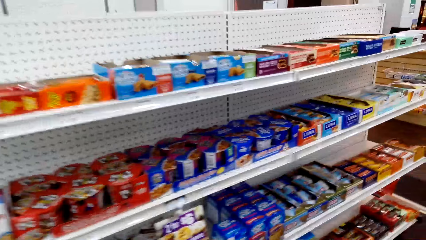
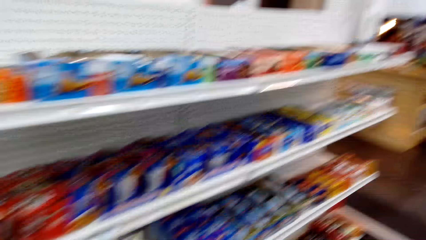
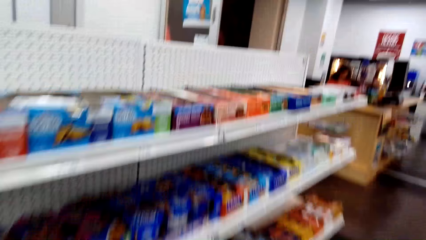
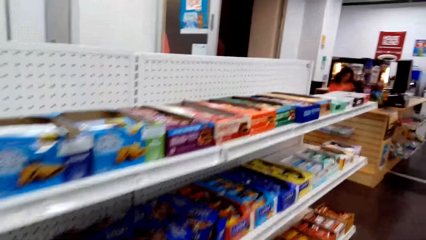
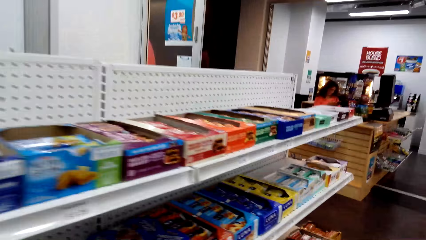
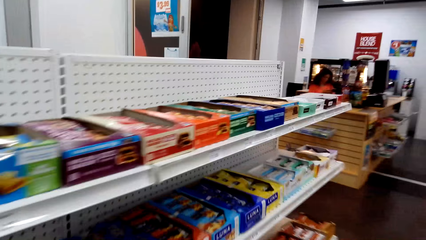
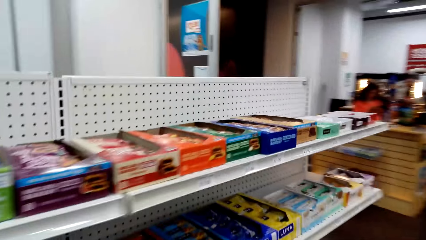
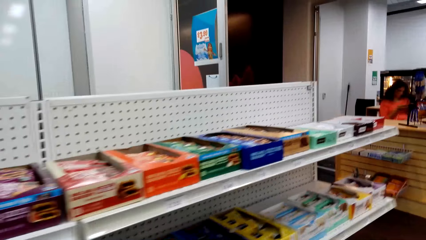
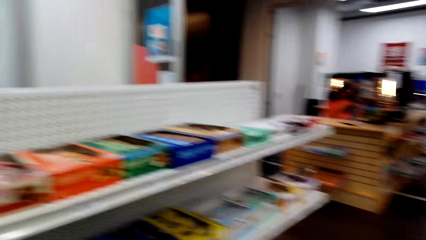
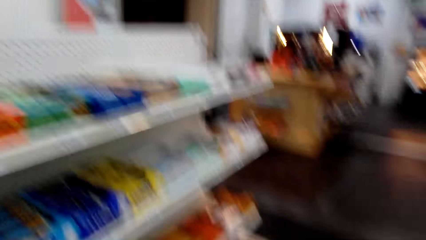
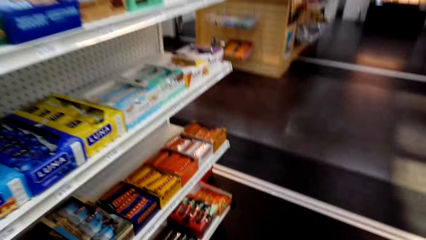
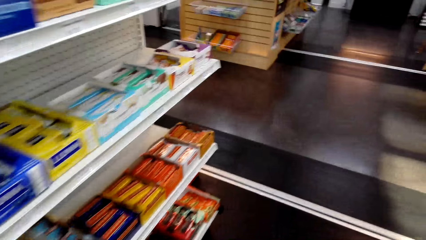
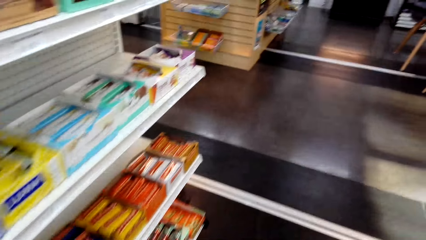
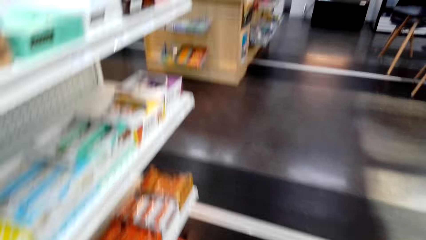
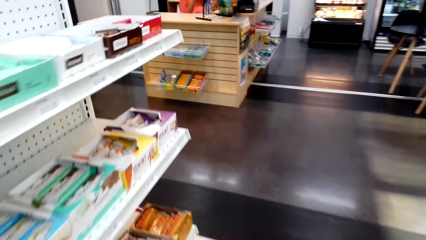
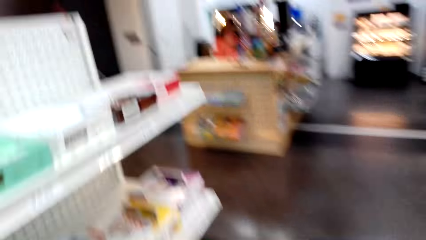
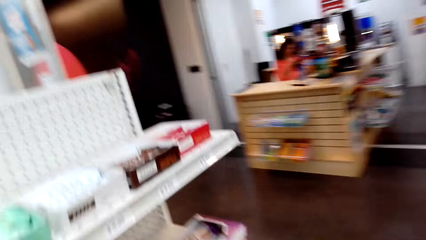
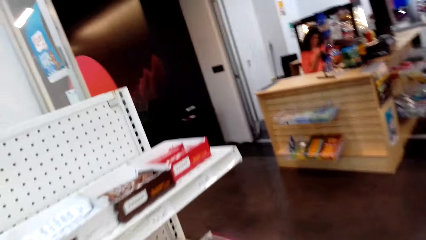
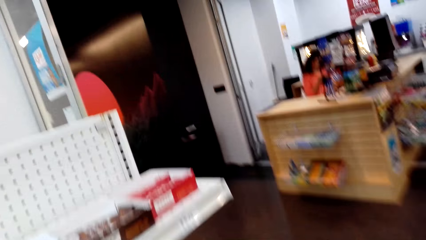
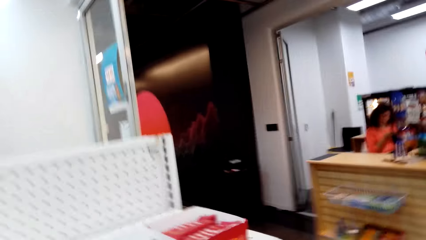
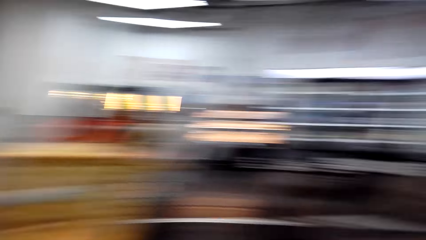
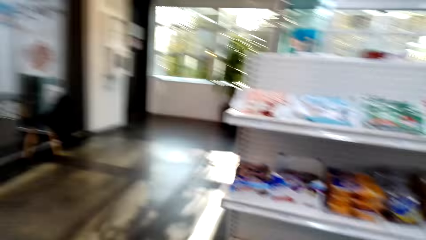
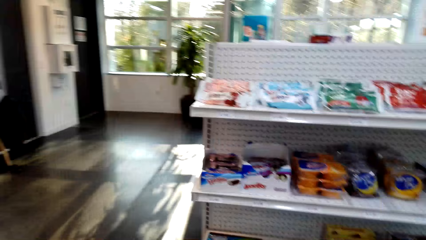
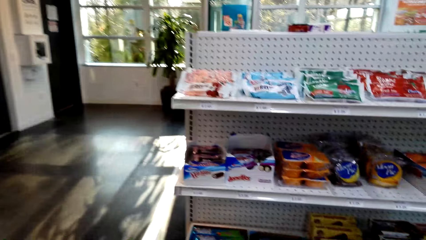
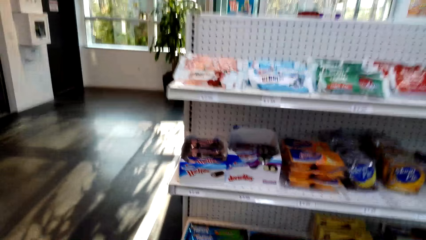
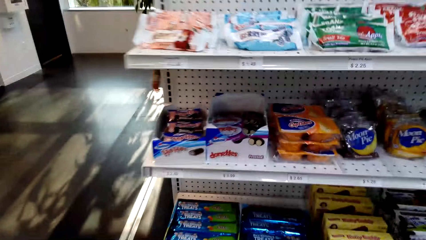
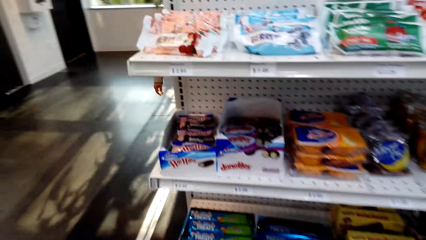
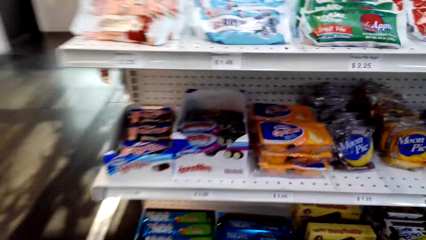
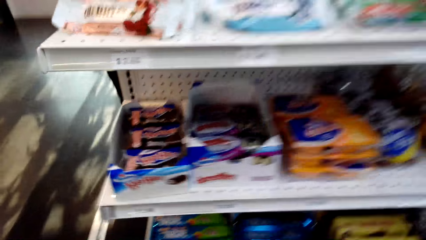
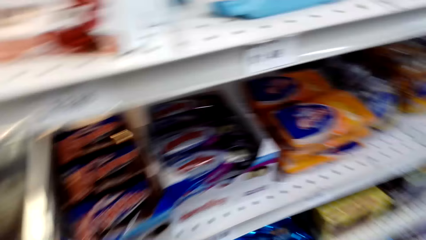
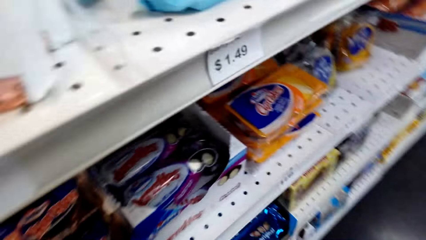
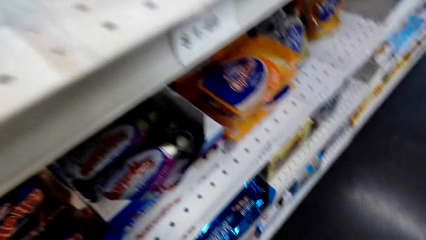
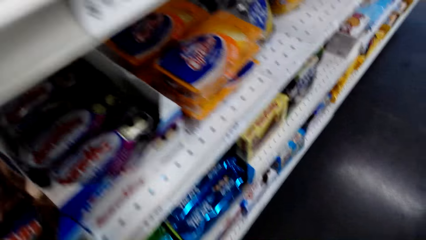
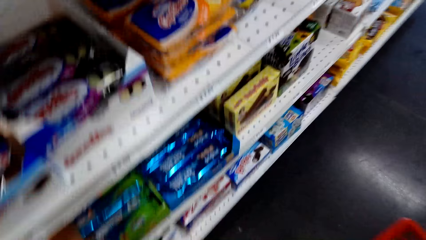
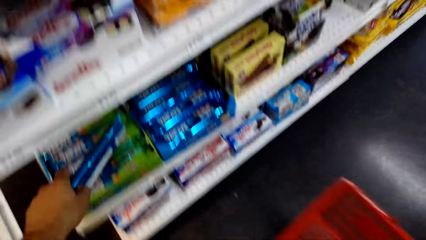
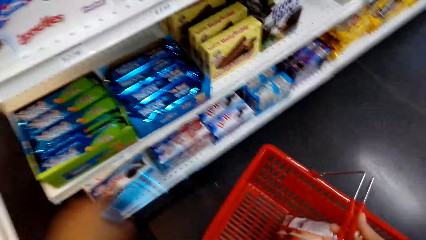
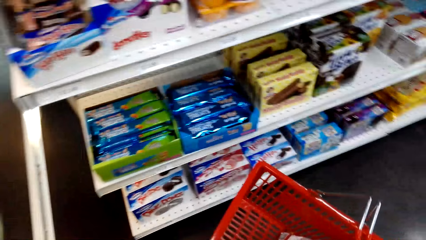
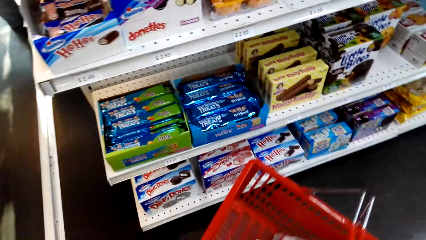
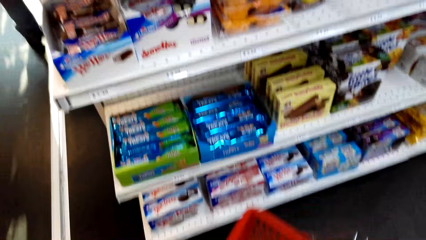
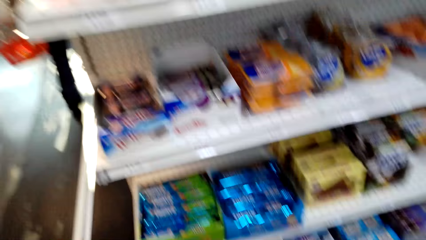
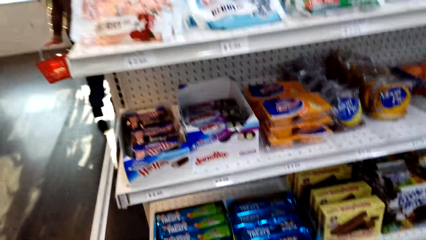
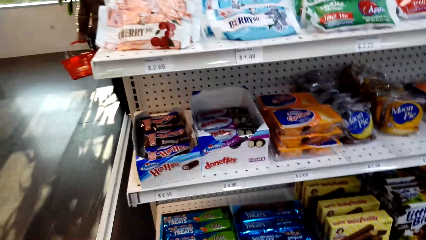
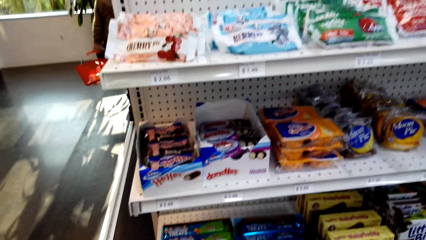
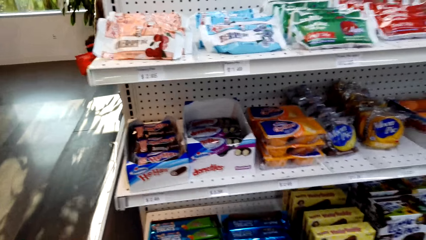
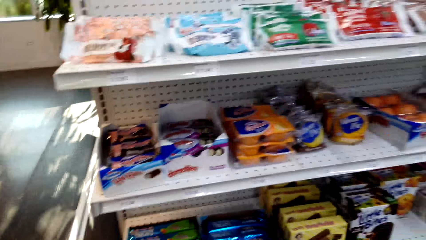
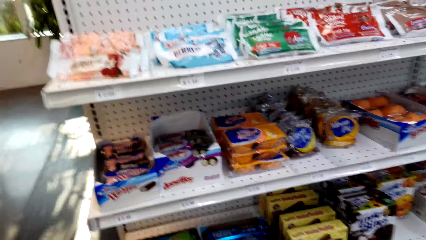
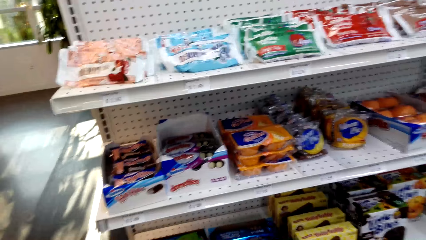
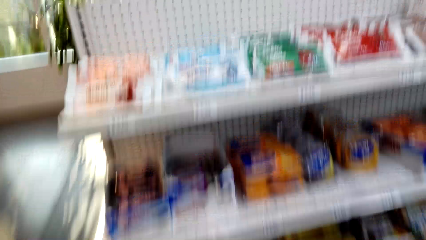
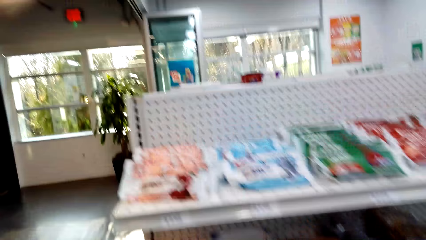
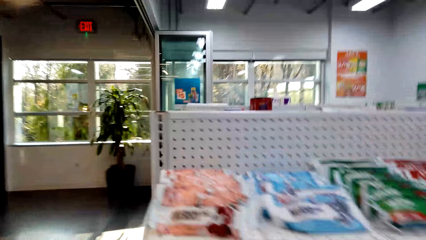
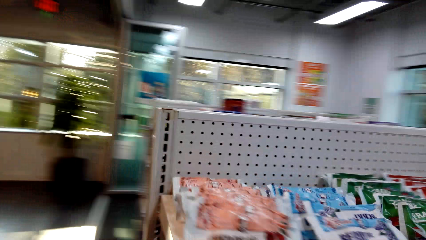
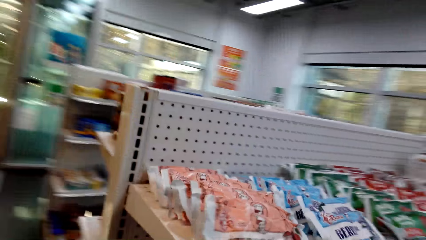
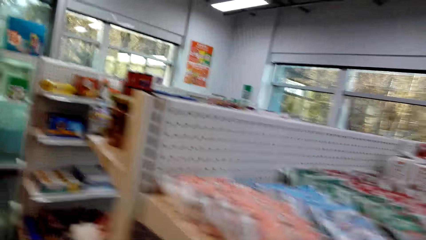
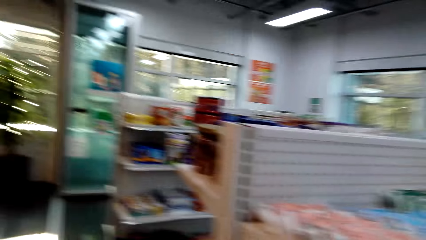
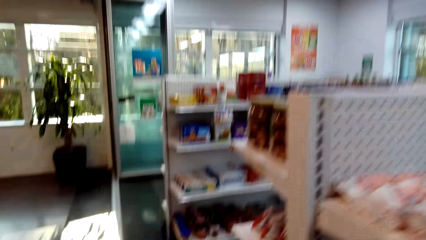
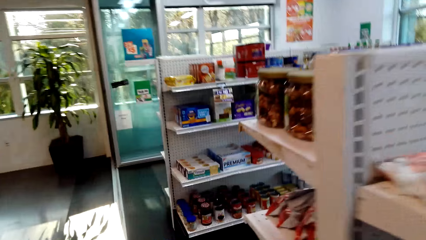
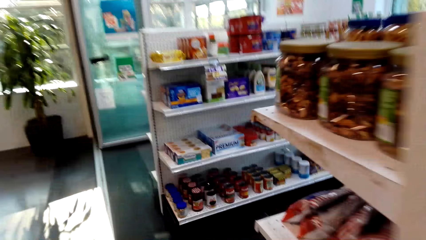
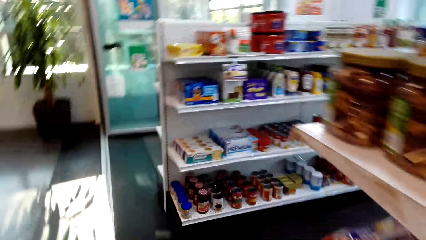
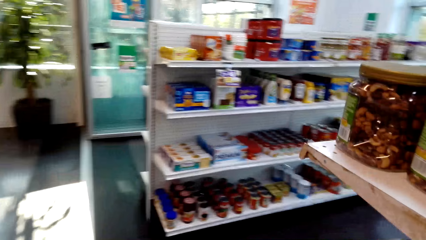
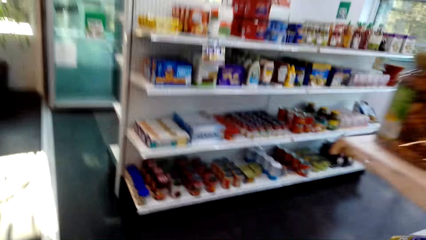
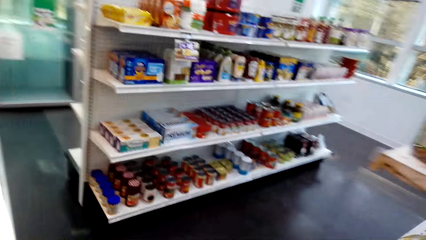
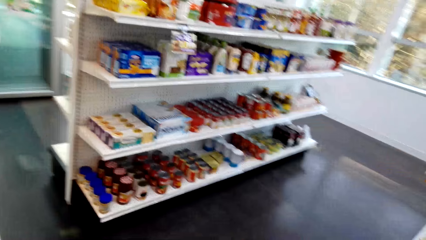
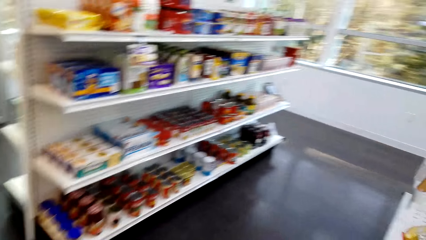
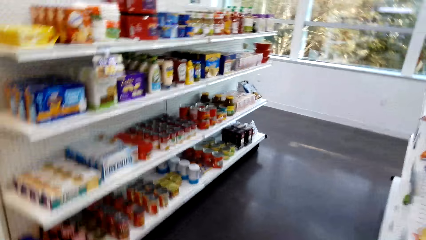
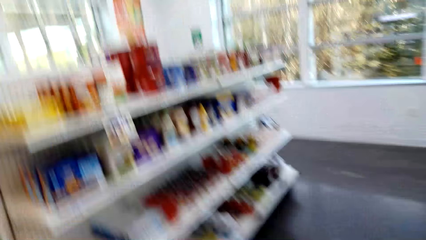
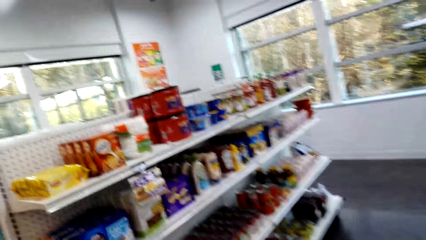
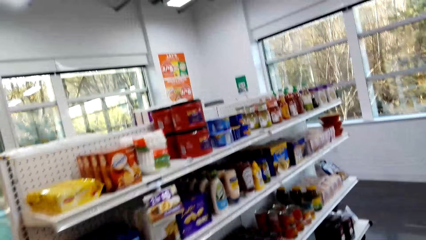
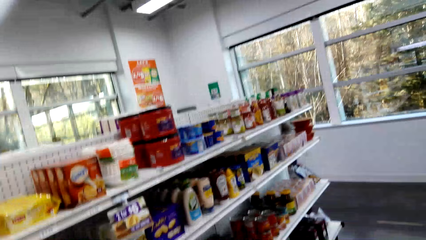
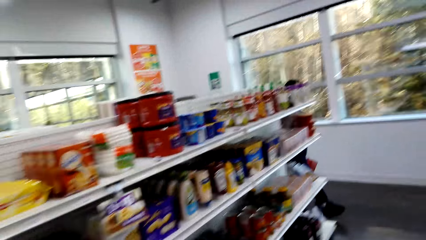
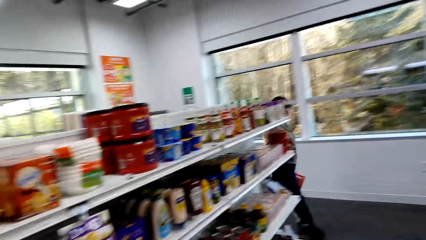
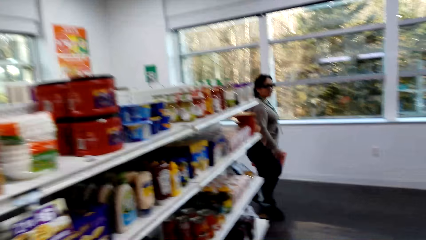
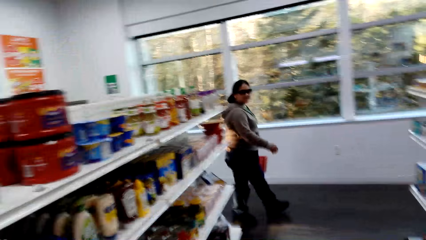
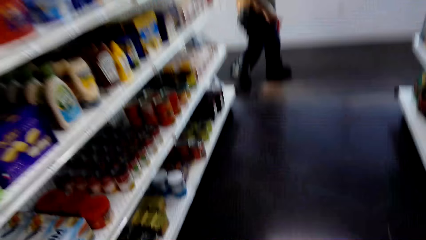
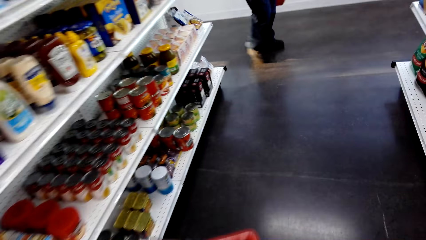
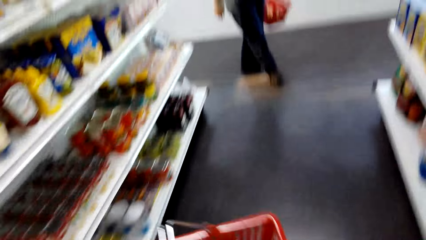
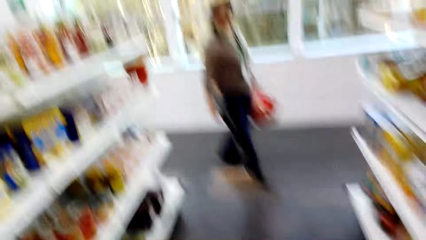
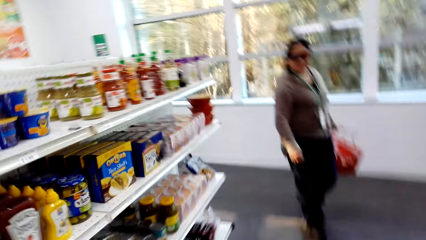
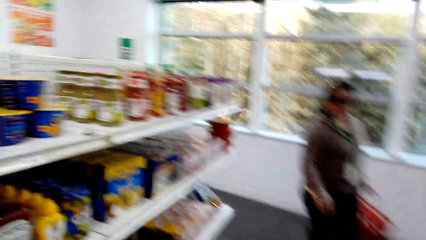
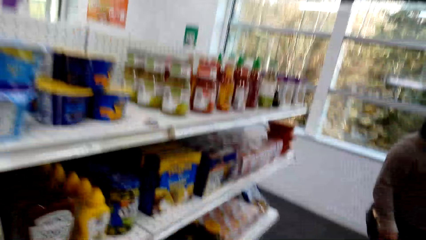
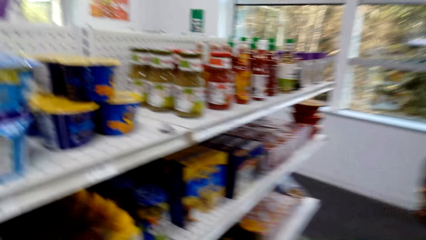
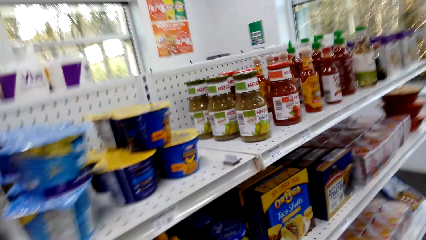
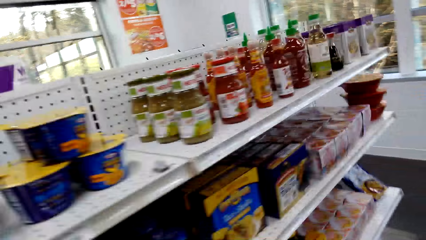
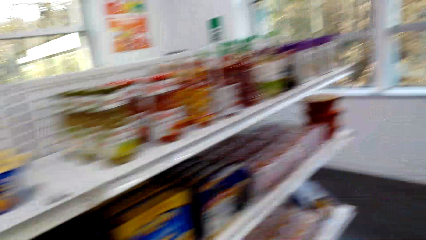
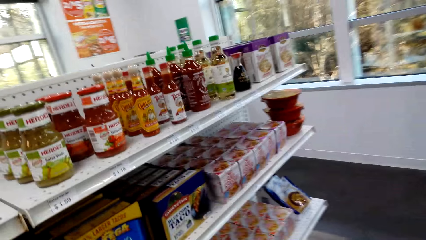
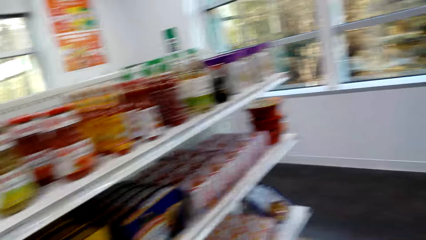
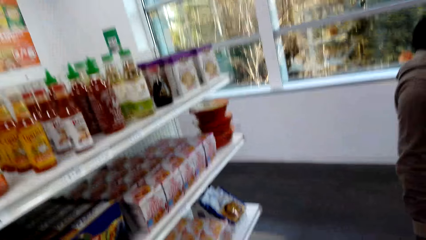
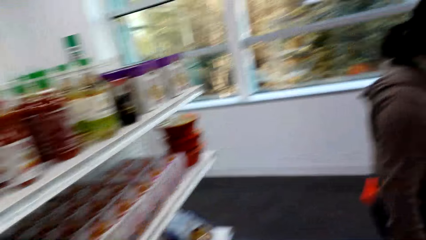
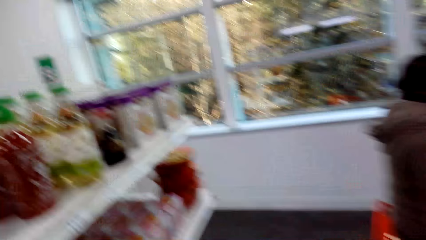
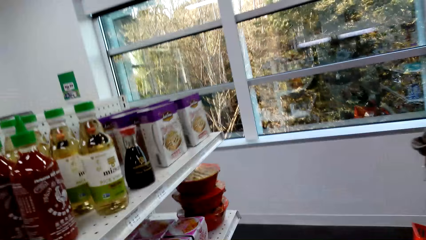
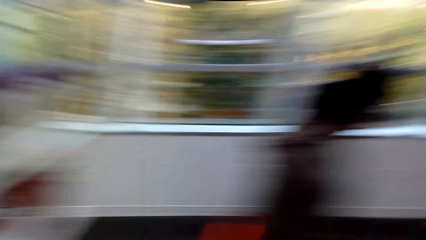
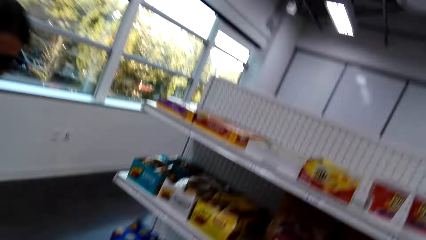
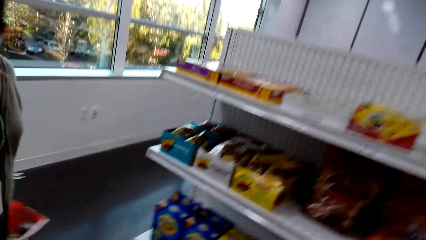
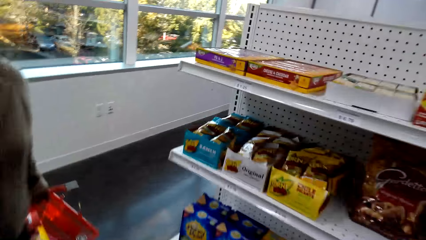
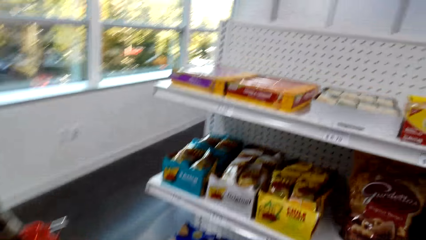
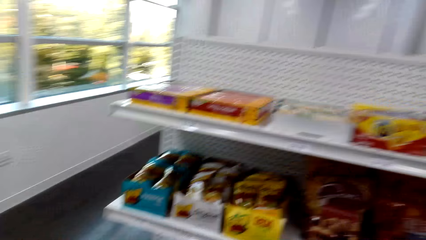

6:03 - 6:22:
The camera wearer picks something. They put the Hohos chocolate in the basket. They walk in the shop.
